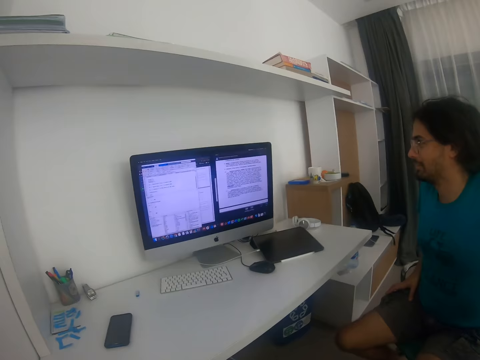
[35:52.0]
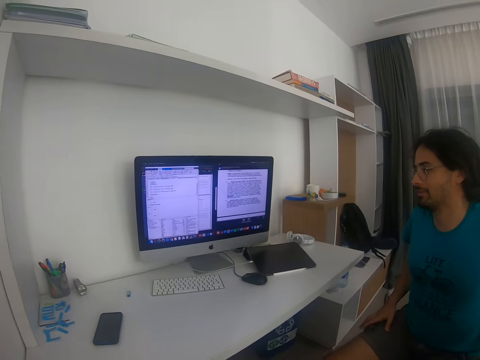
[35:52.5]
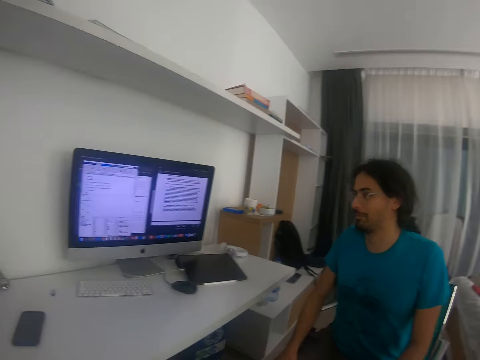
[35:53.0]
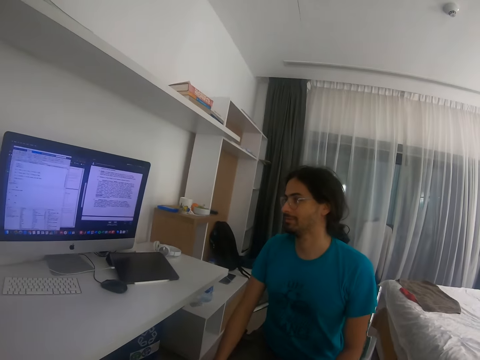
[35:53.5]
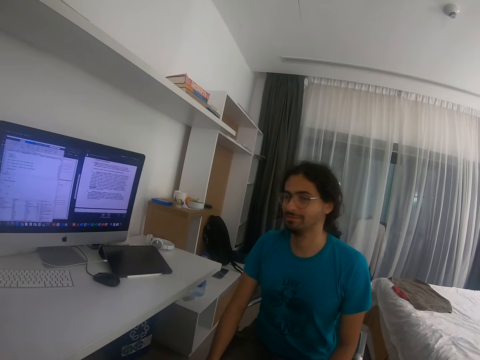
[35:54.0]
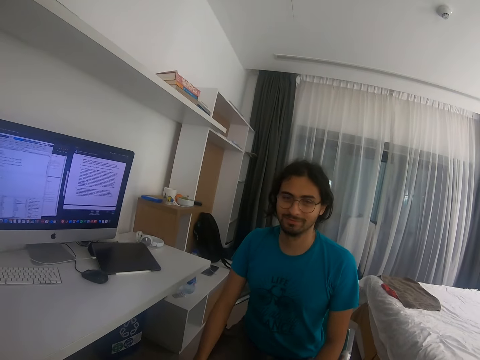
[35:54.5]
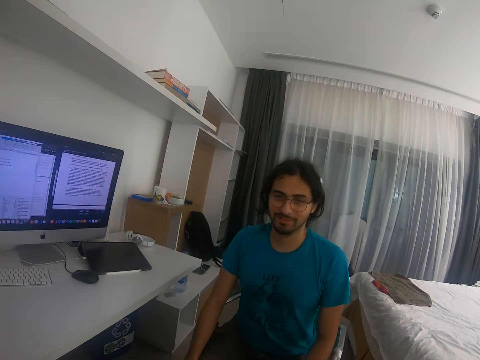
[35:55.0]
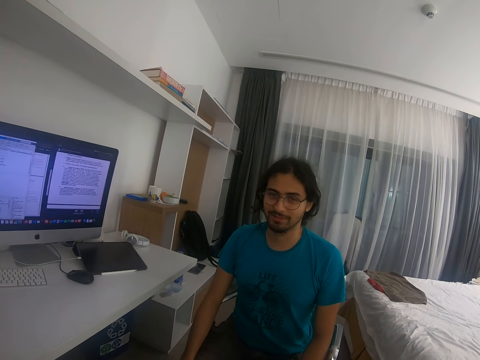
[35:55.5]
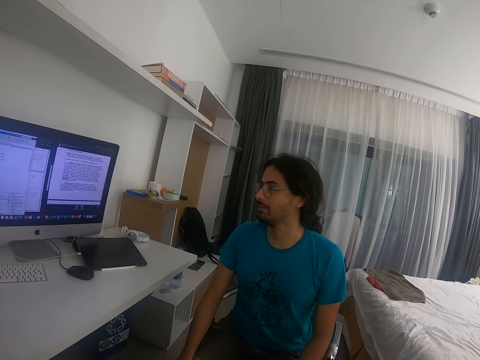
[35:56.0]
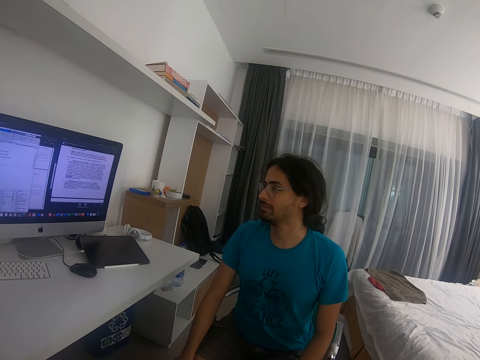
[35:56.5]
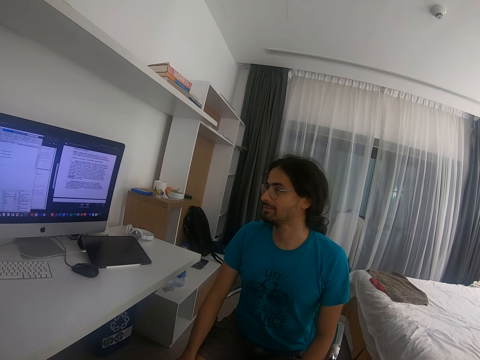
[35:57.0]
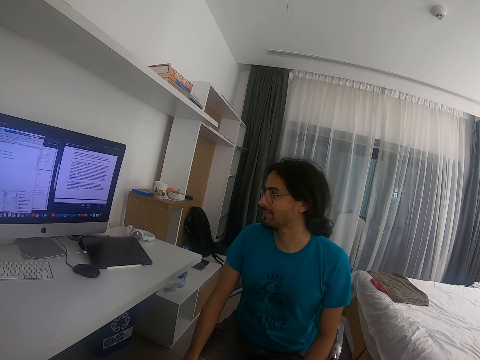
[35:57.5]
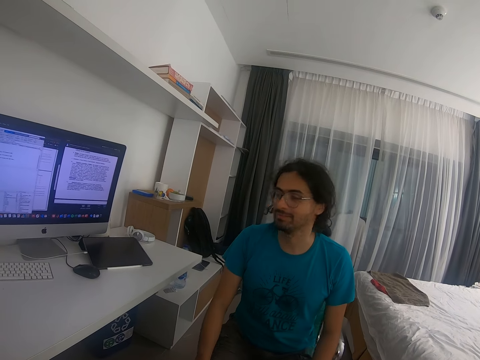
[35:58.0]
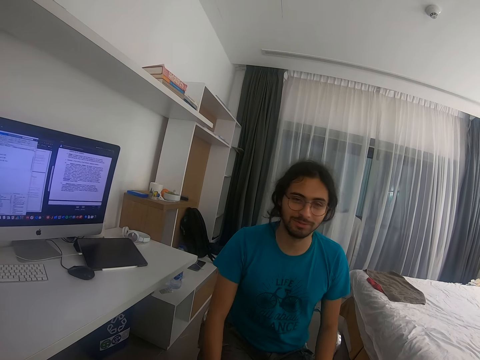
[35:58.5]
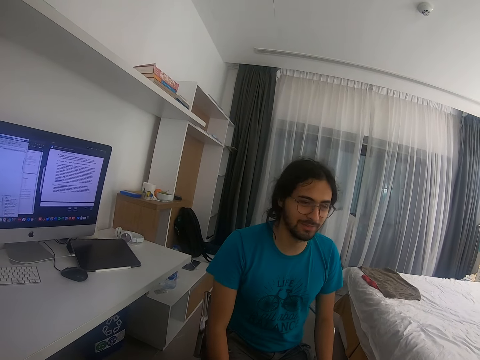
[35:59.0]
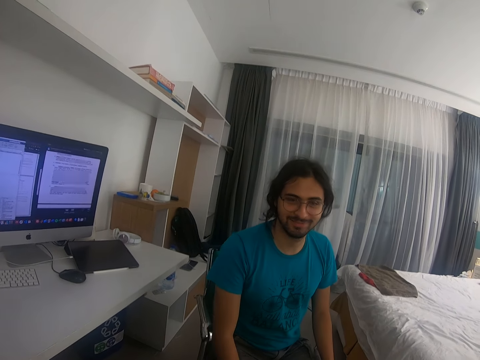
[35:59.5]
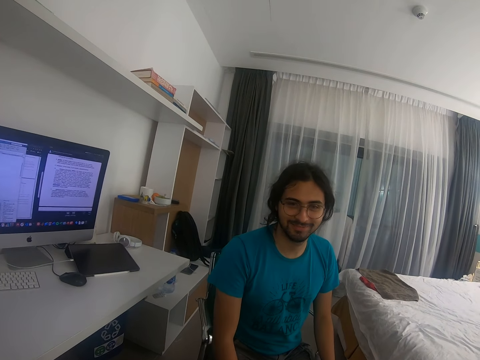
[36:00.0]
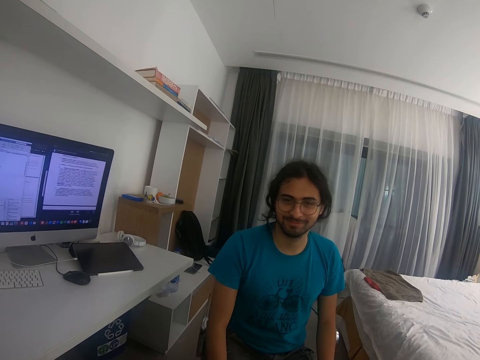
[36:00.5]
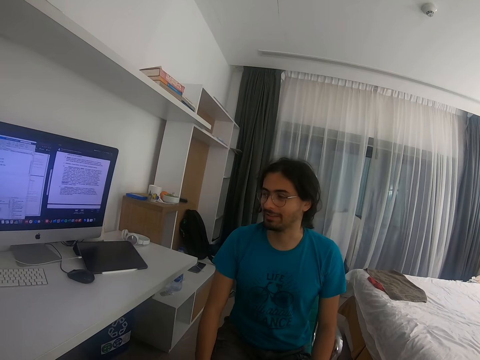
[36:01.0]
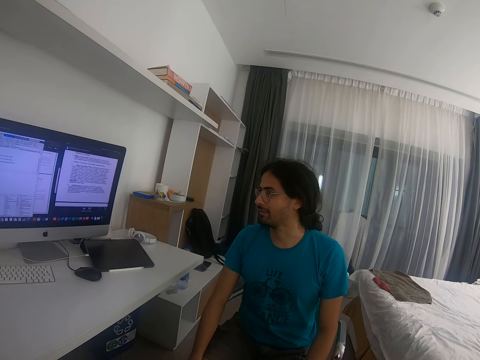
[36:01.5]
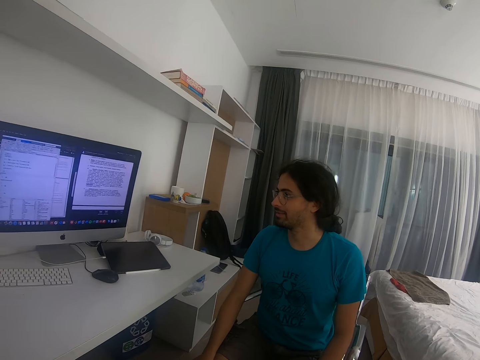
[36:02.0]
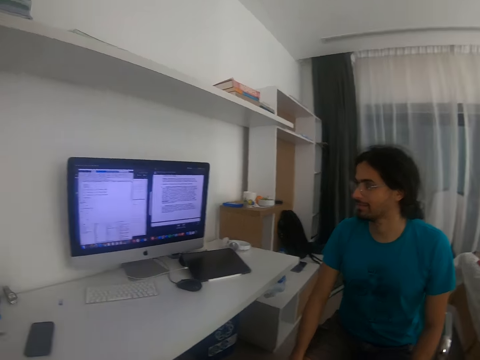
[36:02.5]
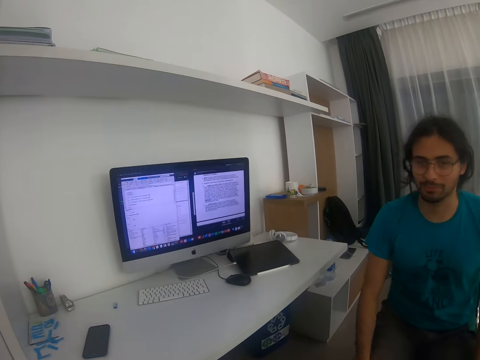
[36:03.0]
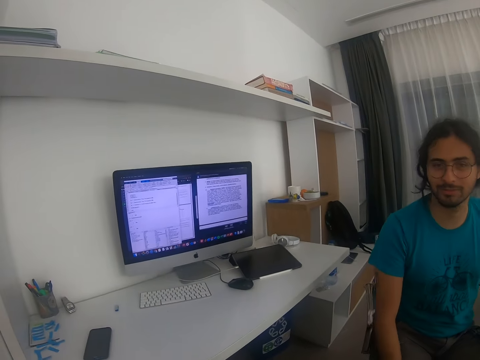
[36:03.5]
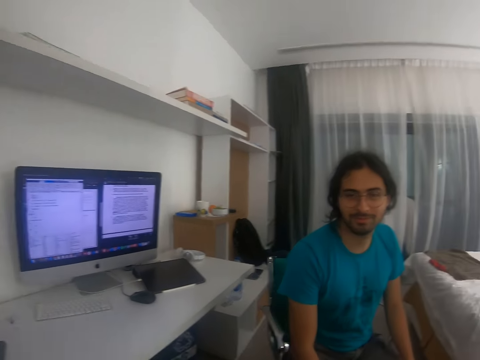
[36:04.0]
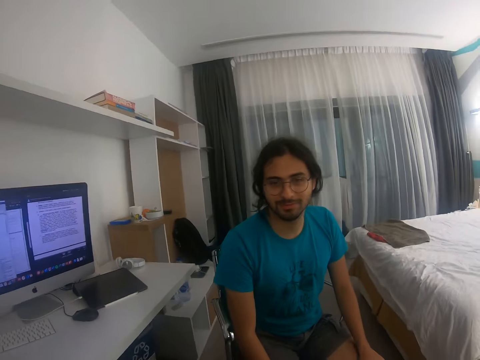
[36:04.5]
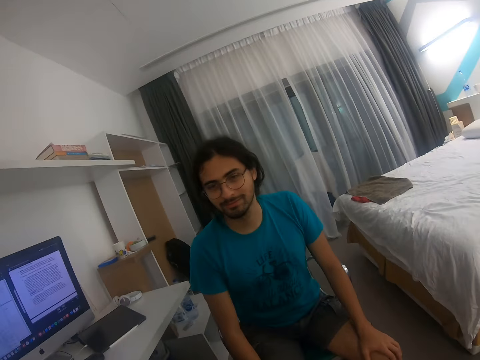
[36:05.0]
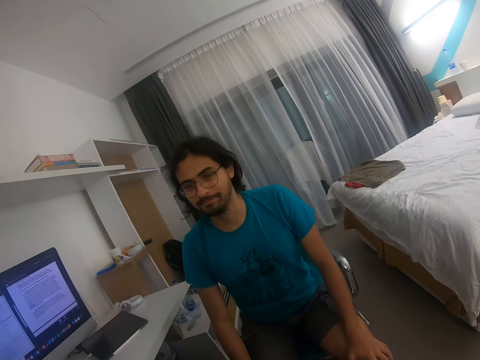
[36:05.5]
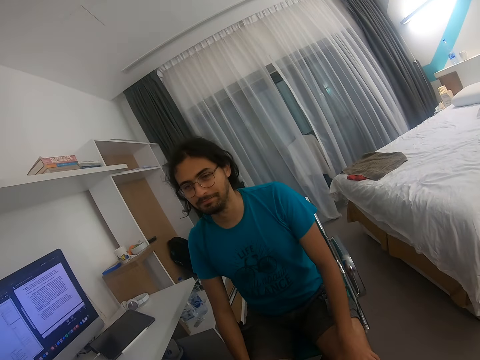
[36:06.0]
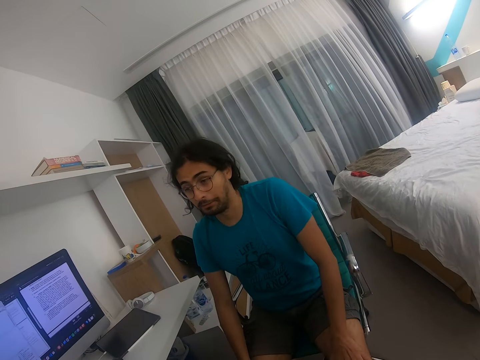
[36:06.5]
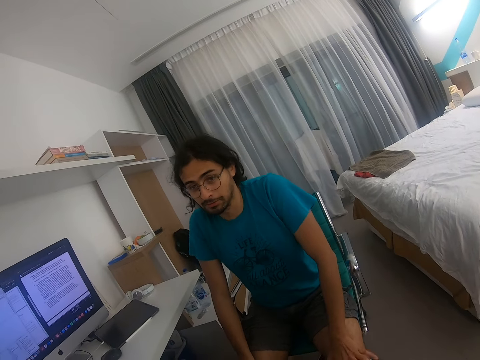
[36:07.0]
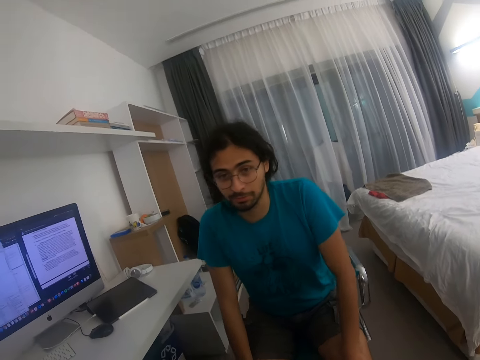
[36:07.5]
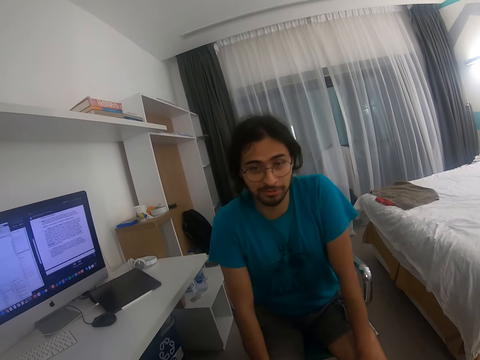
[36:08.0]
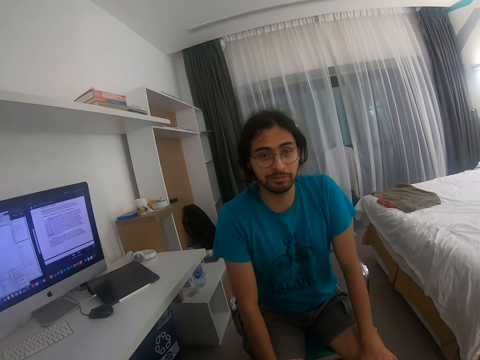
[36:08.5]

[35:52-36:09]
A man looks at the desktop screen. The camera wearer looks at the desktop screen. The man looks at the camera wearer.

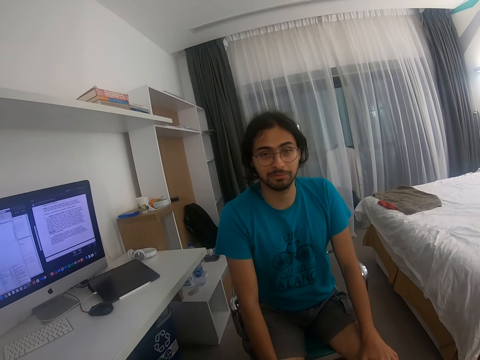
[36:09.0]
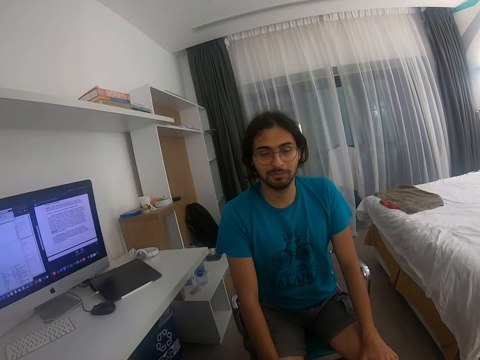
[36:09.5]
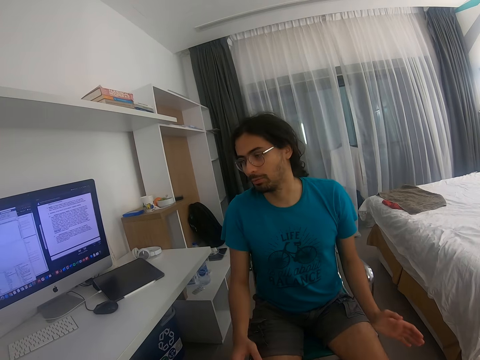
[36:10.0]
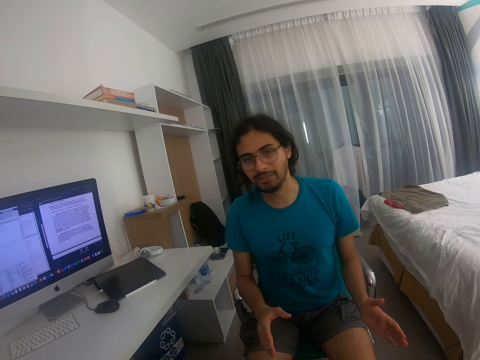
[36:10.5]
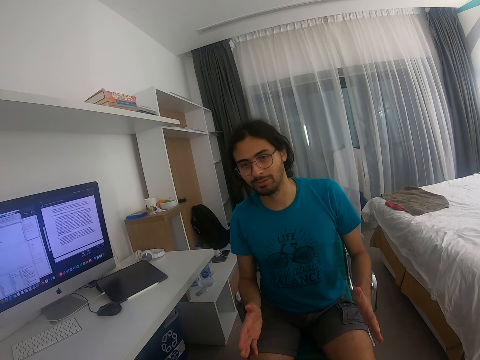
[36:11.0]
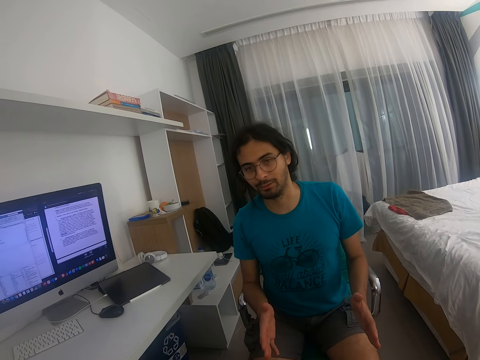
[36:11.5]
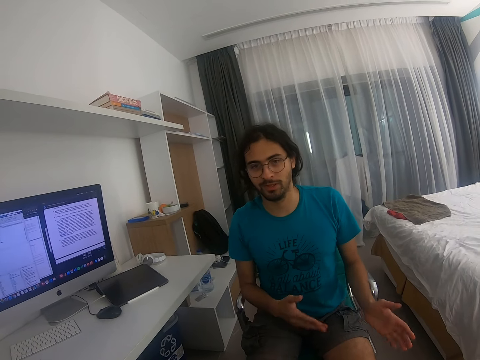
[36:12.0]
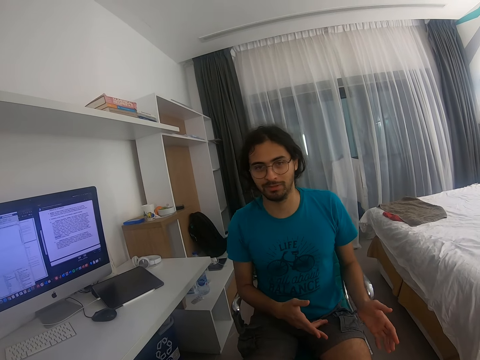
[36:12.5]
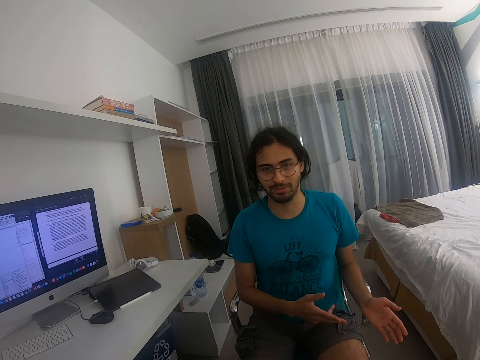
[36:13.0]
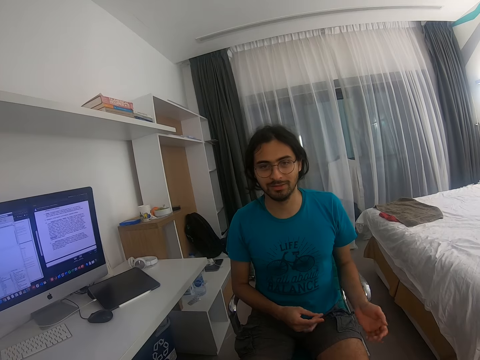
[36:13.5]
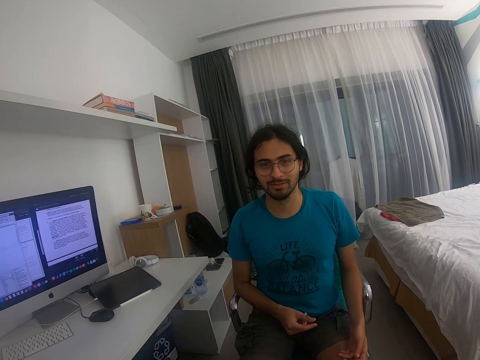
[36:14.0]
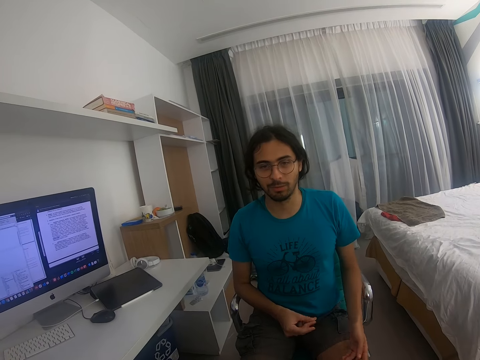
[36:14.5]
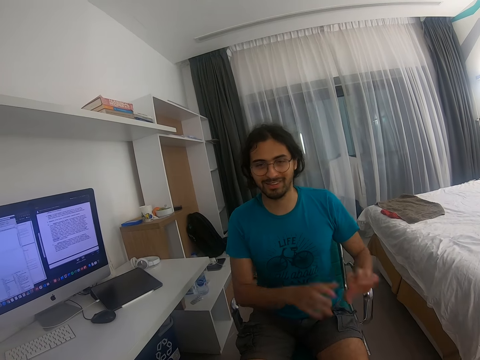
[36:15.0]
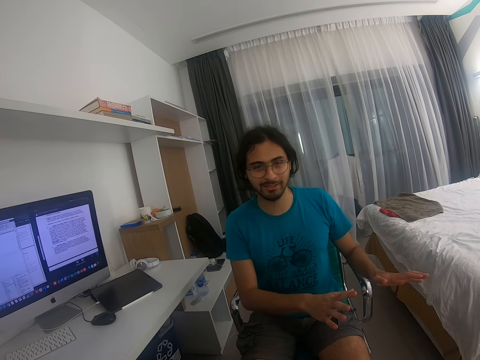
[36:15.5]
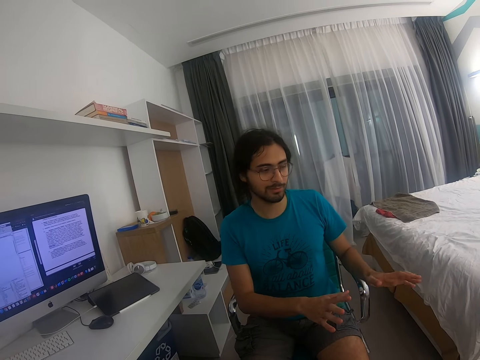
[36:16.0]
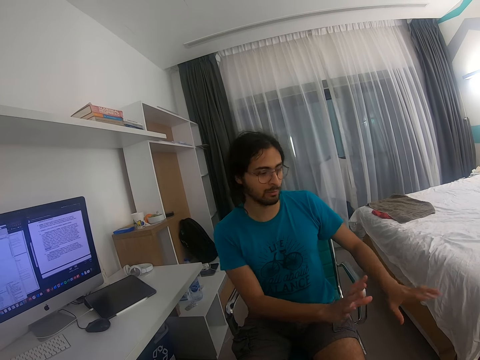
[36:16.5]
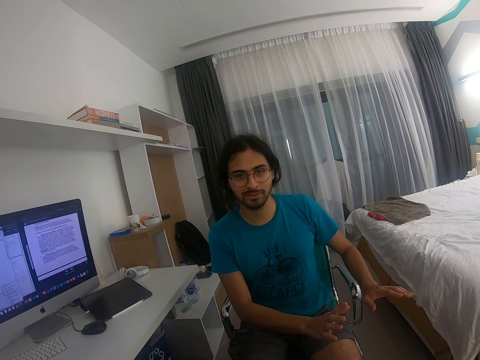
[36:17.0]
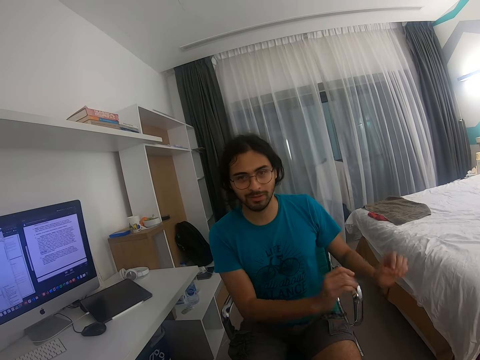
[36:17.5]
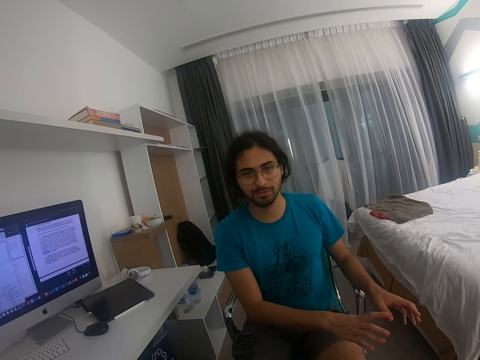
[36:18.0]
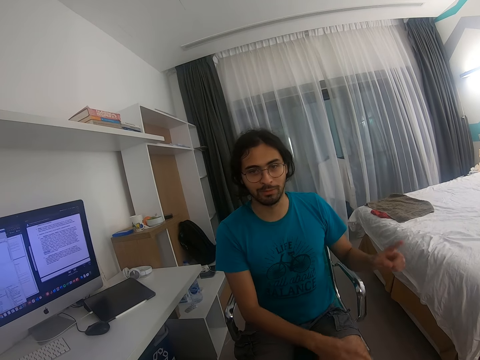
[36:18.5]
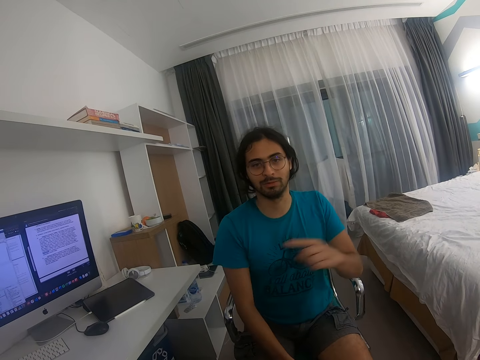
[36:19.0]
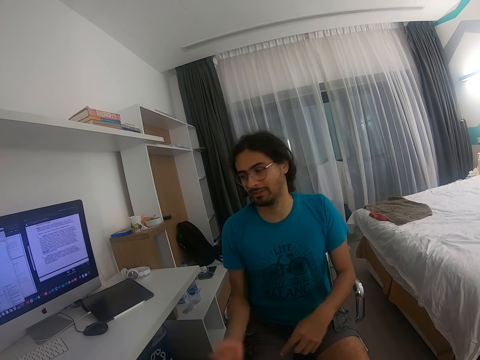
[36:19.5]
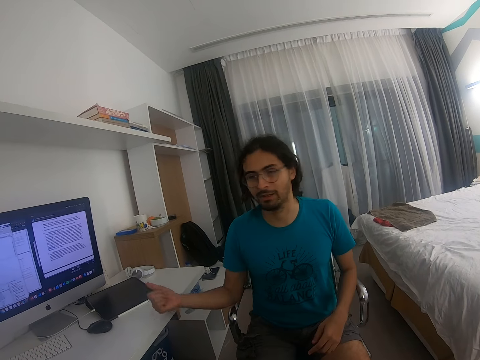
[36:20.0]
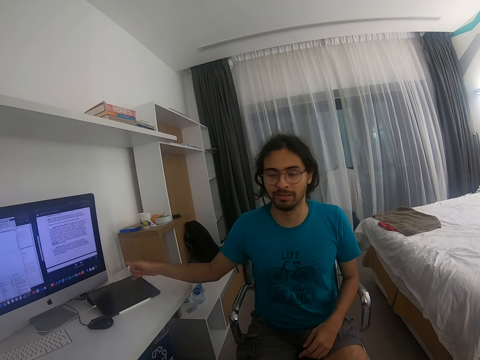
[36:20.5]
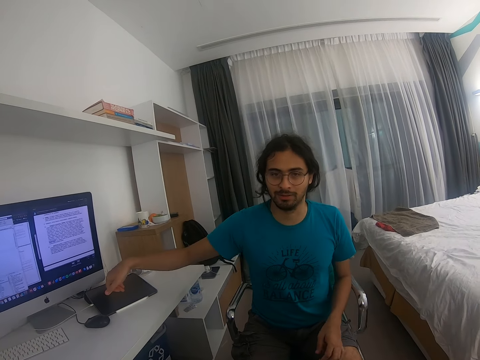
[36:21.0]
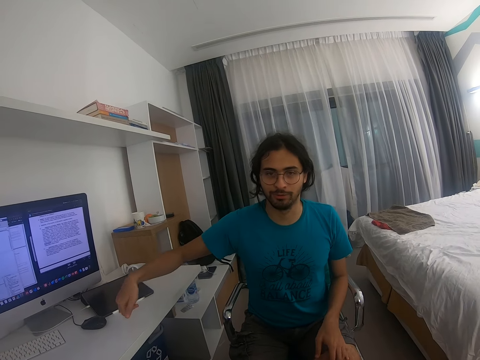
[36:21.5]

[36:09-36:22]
A man gestures with his hands. The man points at a laptop.
